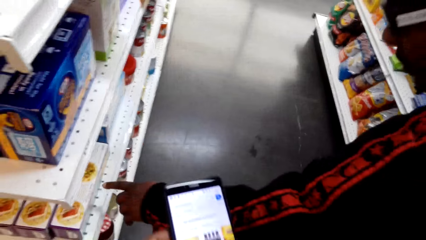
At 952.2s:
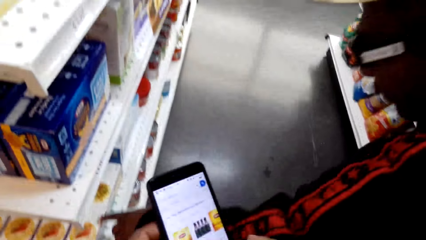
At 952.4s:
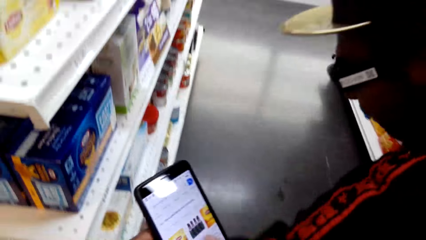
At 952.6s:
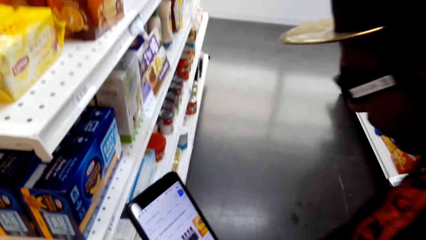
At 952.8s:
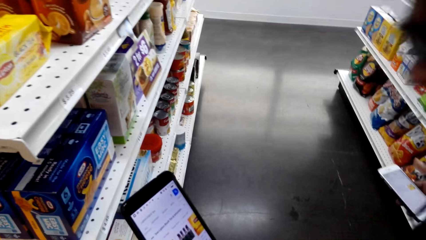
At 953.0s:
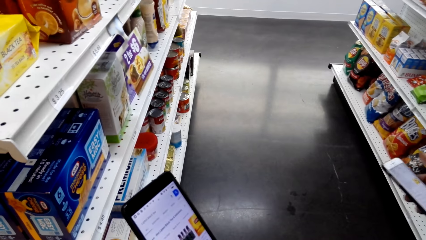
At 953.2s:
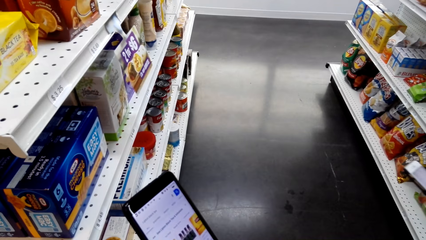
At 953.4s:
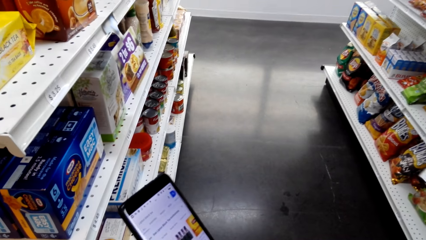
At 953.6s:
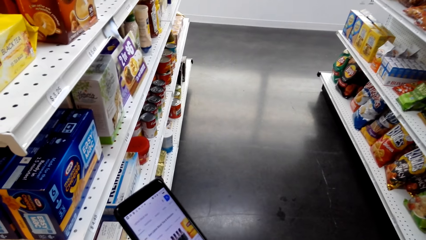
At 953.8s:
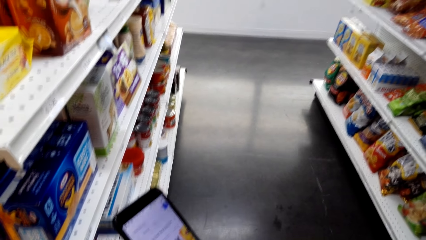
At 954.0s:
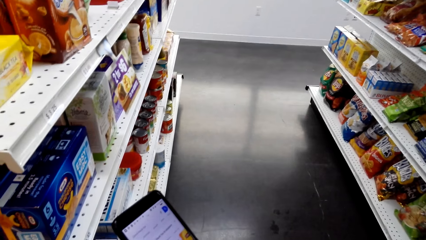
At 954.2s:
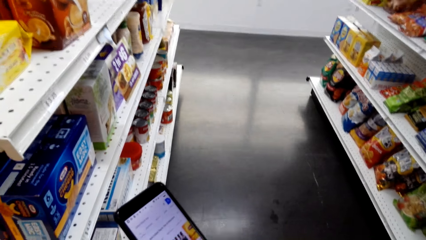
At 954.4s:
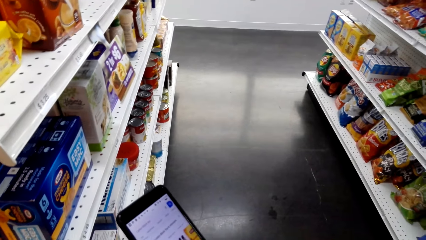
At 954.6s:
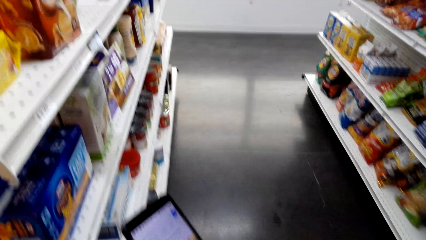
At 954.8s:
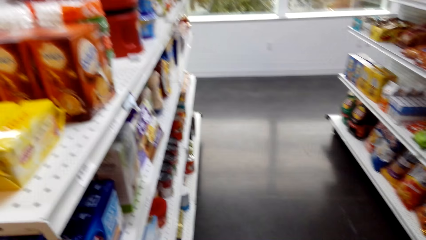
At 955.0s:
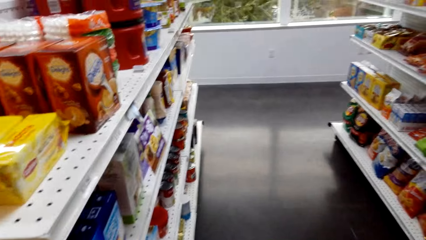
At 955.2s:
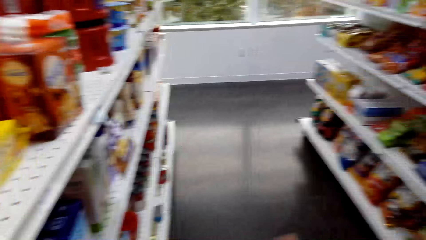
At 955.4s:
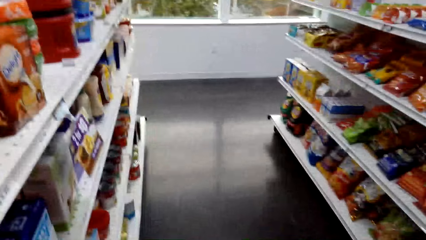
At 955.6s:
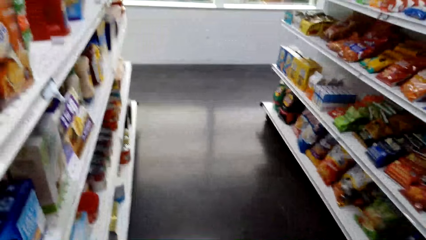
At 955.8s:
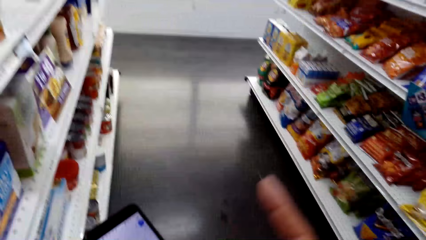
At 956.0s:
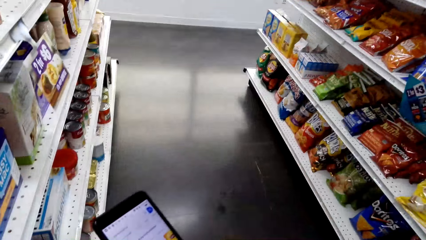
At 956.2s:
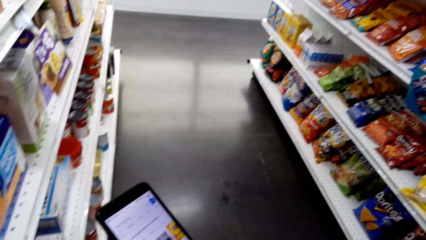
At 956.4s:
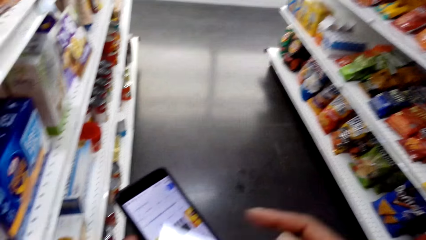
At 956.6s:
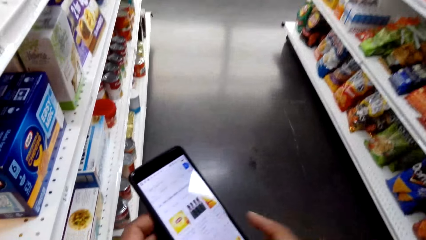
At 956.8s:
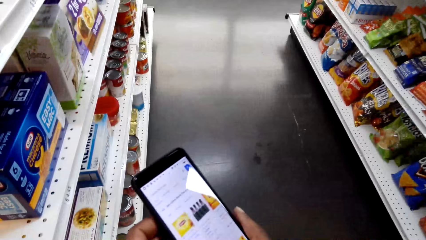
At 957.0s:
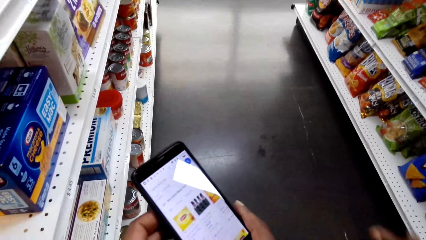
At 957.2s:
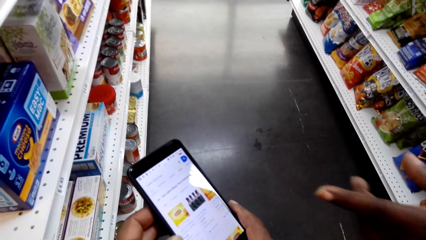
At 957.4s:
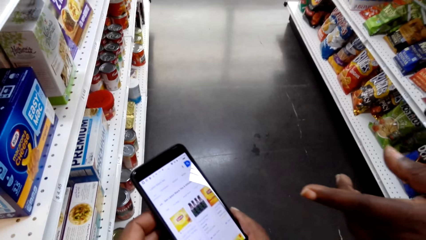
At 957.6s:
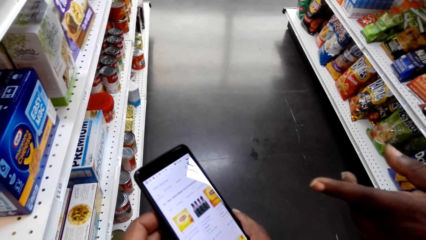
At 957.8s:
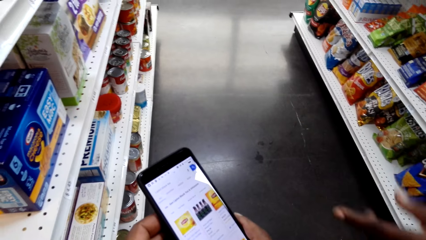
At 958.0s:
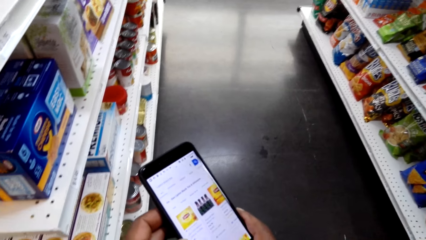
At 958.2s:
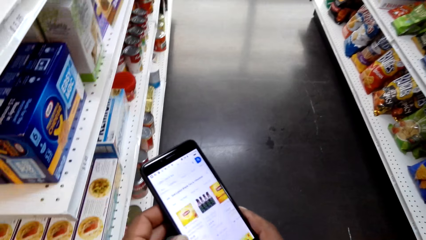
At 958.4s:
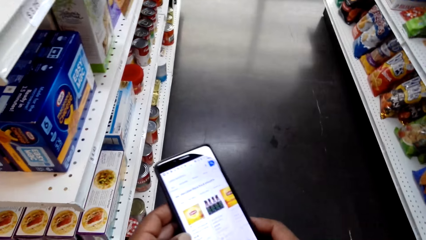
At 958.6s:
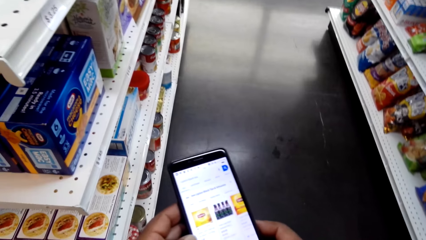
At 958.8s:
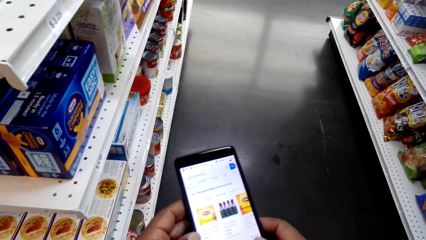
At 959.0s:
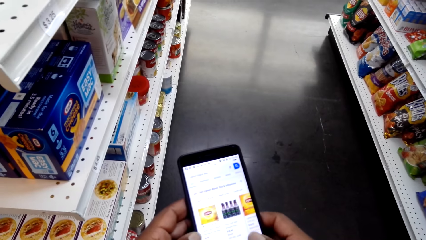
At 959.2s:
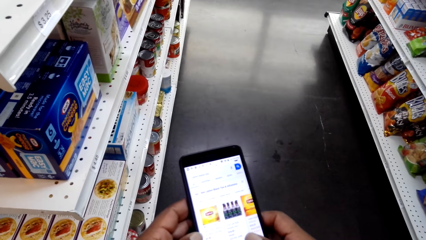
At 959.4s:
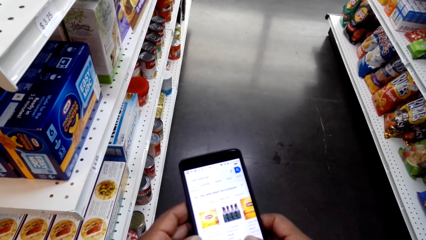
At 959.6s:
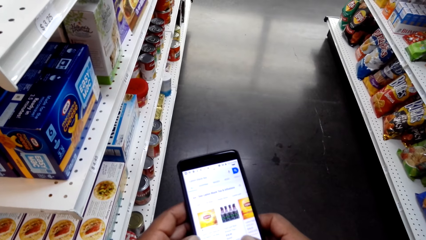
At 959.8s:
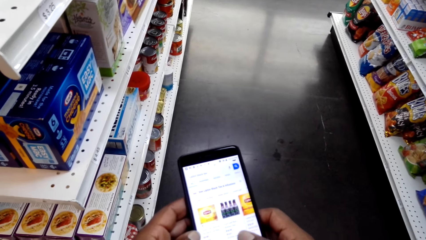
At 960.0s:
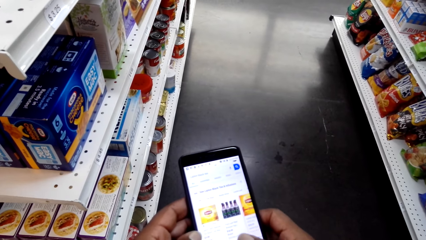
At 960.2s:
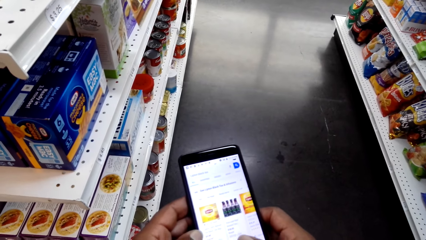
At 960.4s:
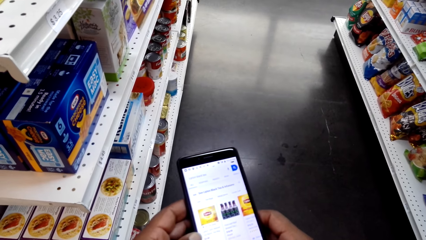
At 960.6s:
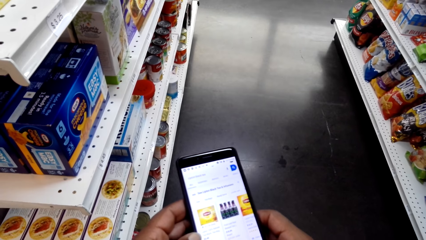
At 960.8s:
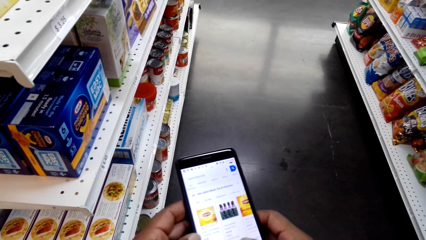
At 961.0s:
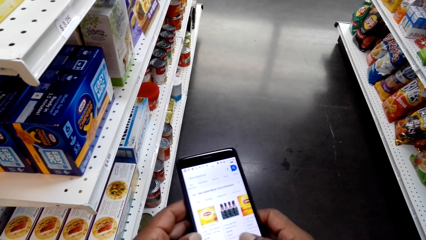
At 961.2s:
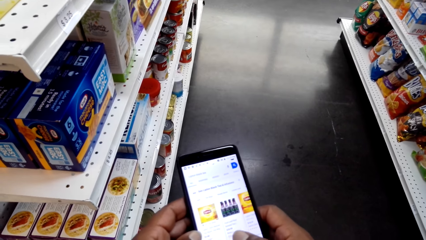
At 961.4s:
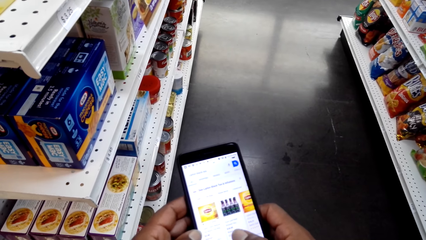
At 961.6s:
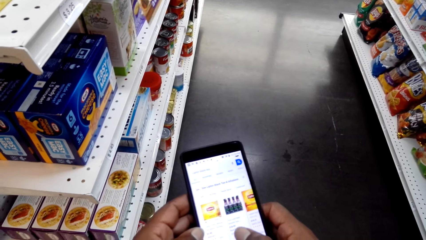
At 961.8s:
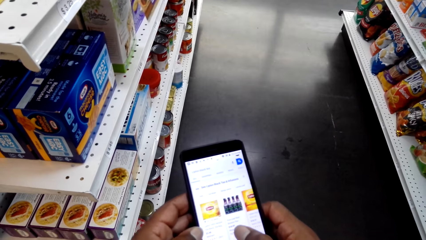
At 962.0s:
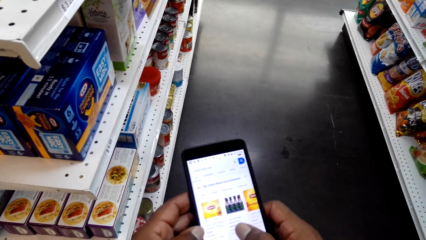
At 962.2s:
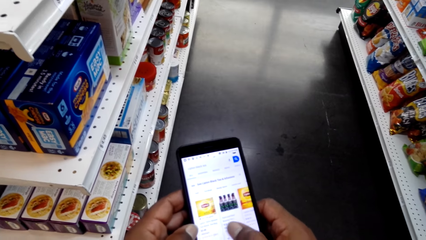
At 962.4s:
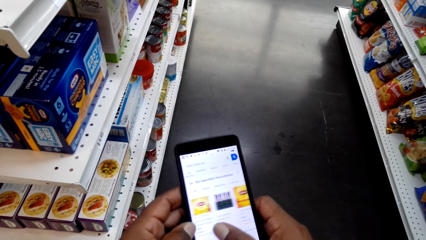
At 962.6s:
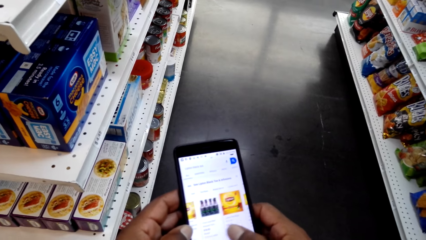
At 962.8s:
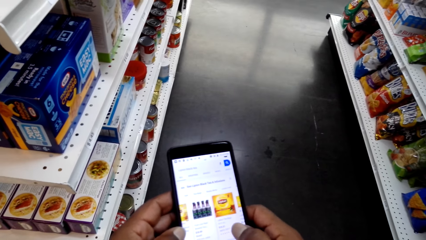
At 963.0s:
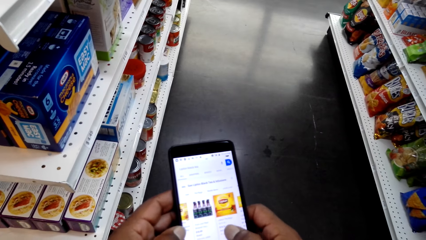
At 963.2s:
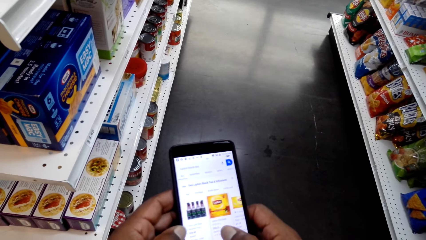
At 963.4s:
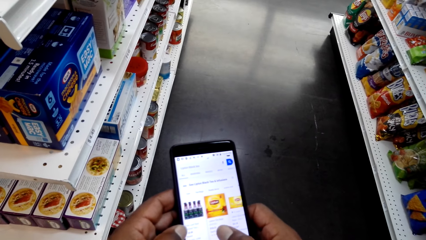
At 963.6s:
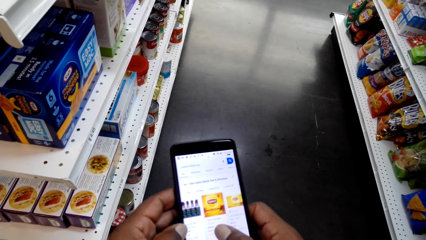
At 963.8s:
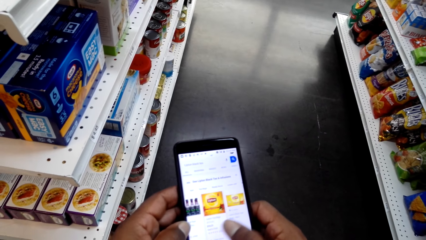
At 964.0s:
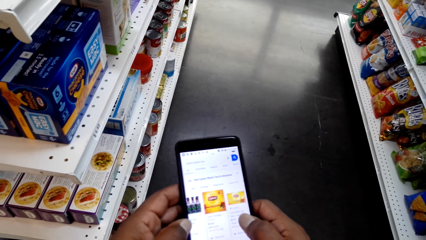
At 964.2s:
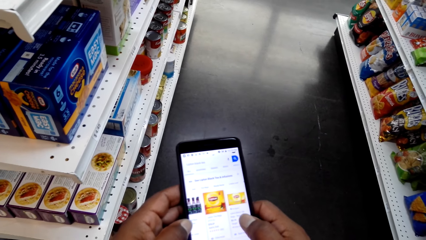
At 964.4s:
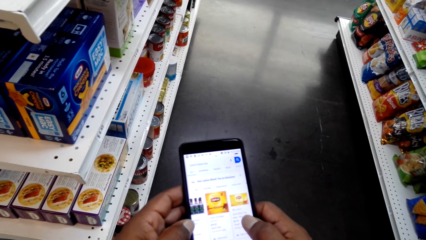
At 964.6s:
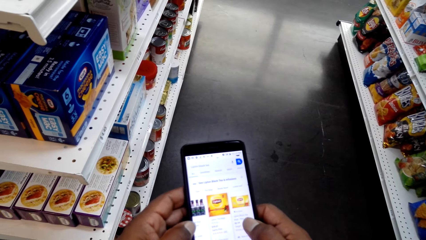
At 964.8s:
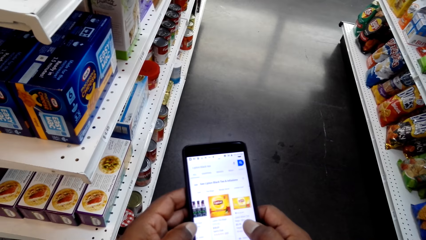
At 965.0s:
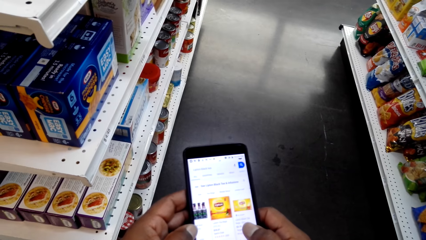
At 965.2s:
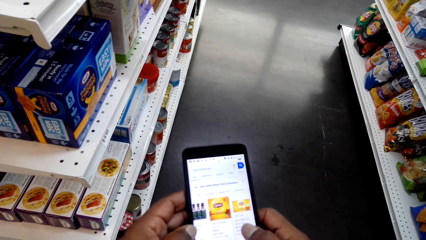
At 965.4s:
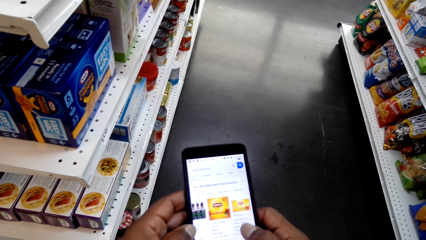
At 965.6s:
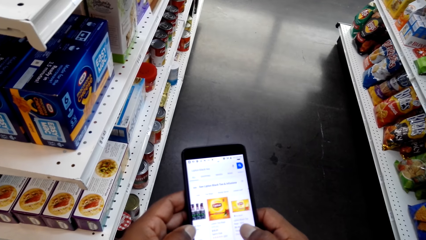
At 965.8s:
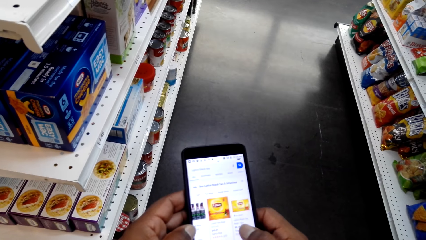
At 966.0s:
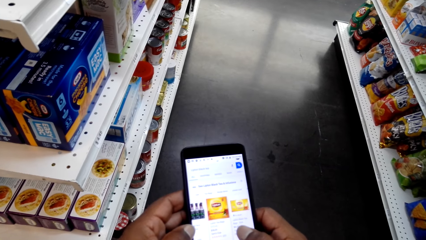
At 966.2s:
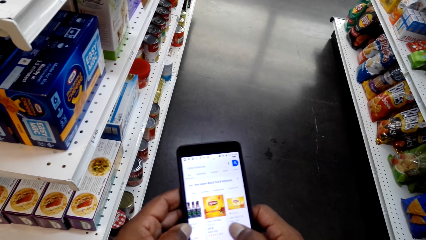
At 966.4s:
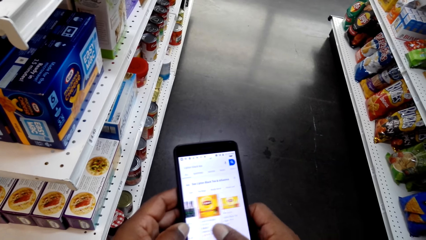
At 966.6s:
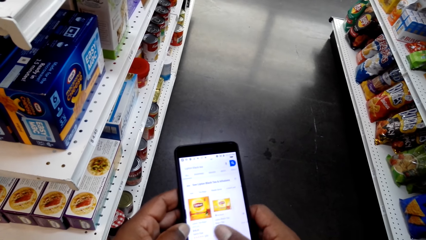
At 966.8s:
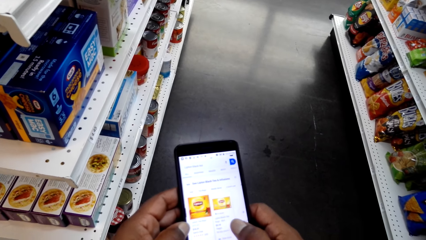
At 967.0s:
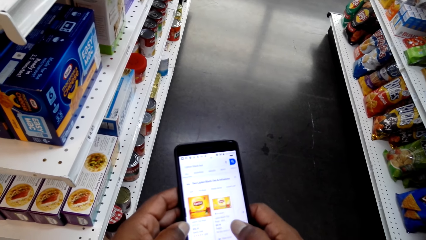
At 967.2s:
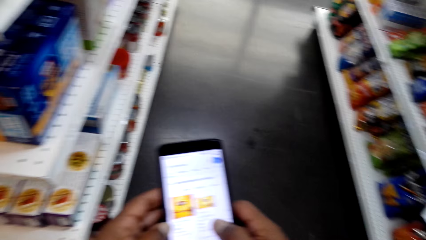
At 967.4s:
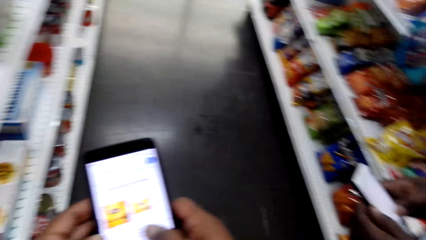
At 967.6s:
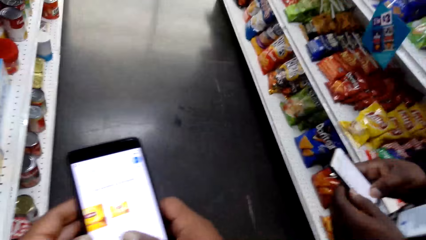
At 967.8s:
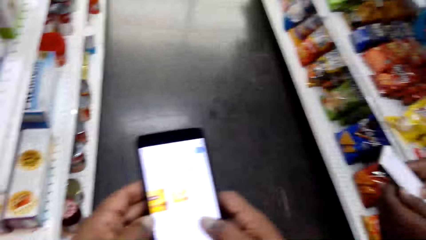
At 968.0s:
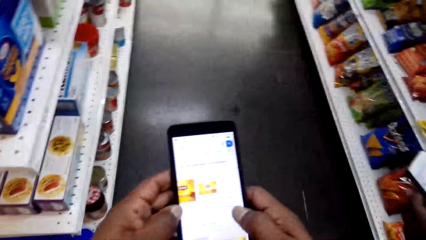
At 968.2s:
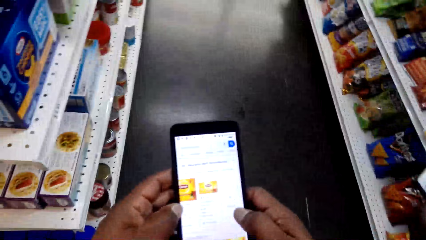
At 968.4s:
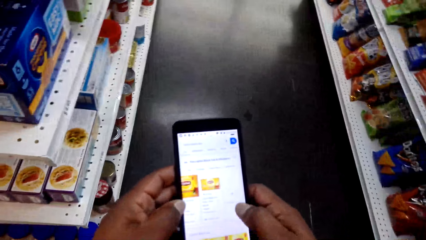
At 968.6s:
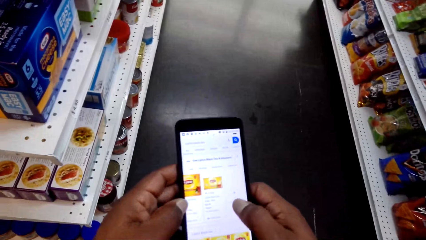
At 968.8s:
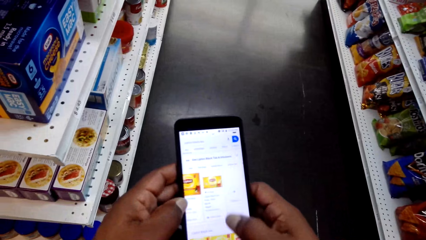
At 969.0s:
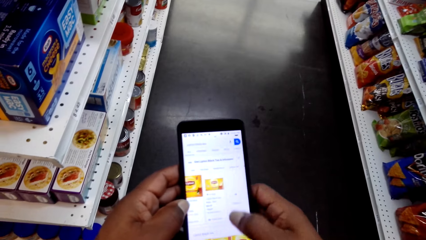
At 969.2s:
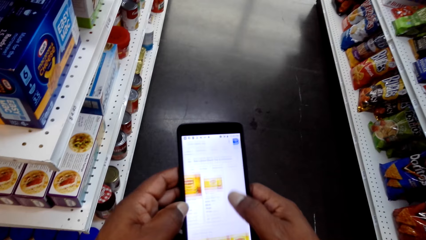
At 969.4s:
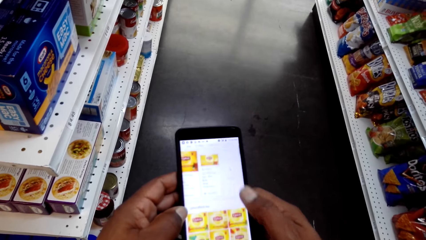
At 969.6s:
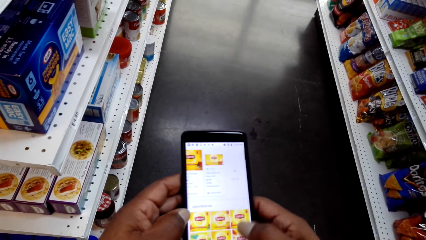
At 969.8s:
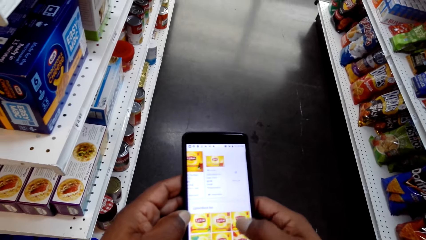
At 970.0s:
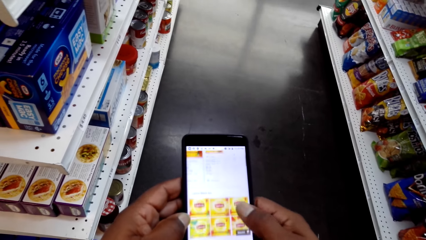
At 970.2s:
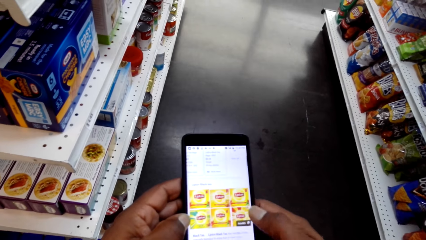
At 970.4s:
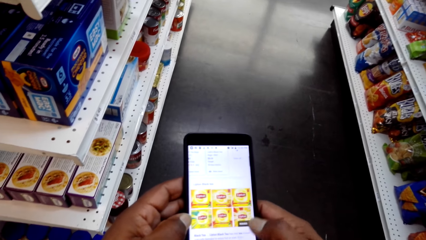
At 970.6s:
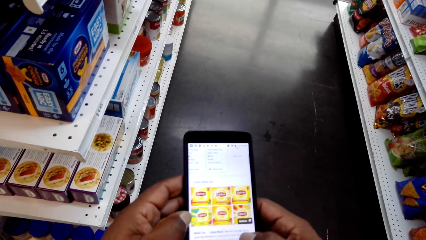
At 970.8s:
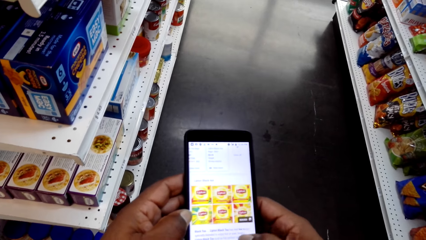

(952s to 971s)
A man points on the shelf. The man talks to the camera wearer. The camera wearer talks to the man. The man talks to the camera wearer. The camera wearer uses the phone. They hold the phone with both hands and scroll the phone with the right hand.
